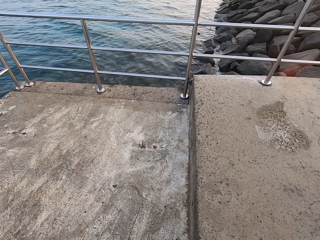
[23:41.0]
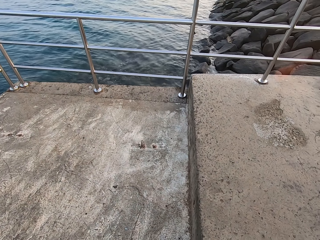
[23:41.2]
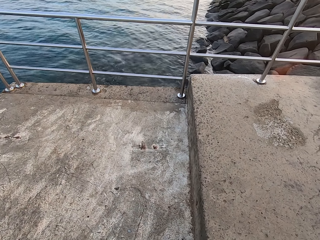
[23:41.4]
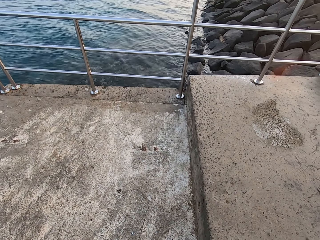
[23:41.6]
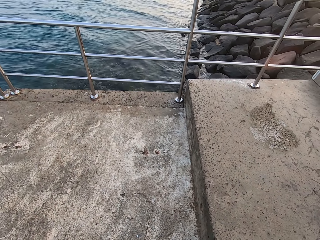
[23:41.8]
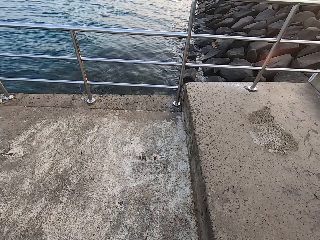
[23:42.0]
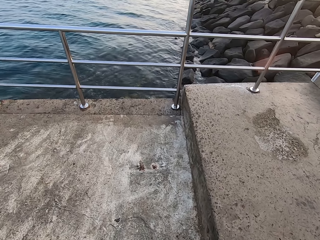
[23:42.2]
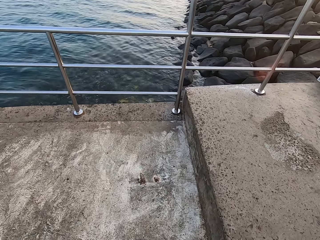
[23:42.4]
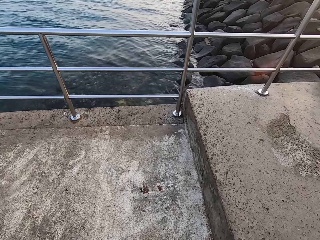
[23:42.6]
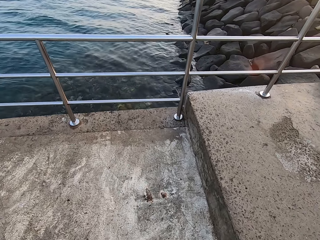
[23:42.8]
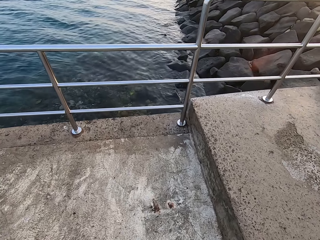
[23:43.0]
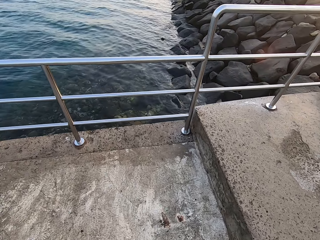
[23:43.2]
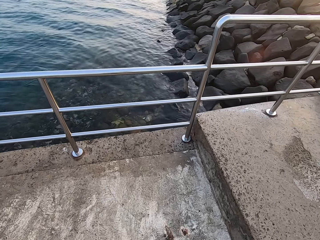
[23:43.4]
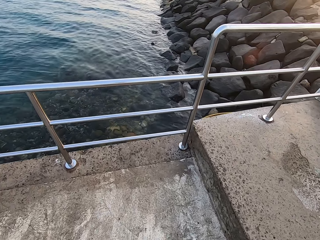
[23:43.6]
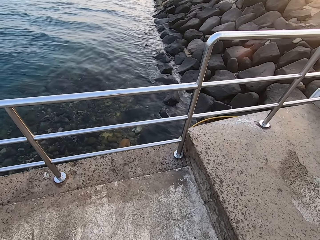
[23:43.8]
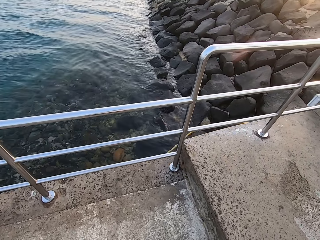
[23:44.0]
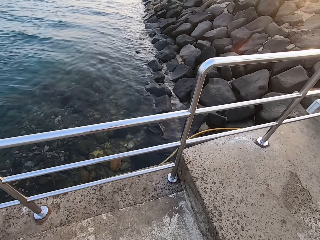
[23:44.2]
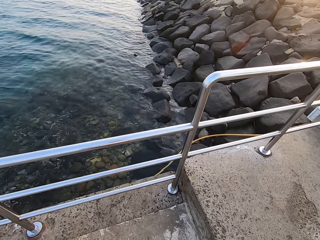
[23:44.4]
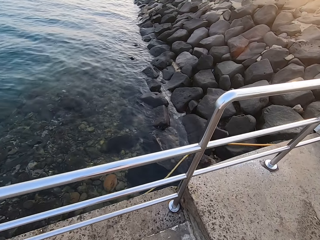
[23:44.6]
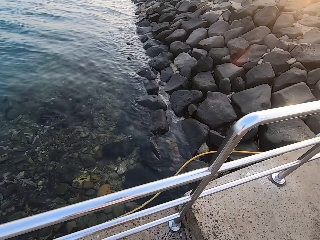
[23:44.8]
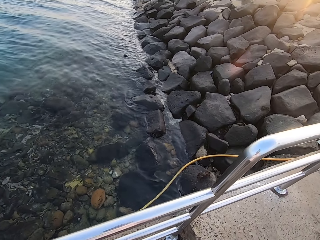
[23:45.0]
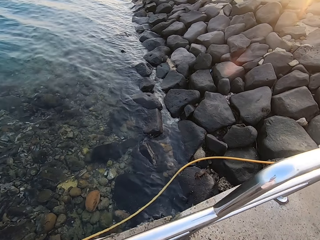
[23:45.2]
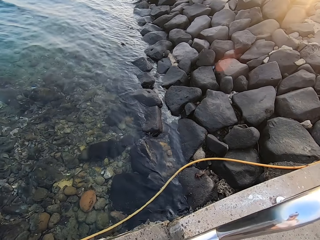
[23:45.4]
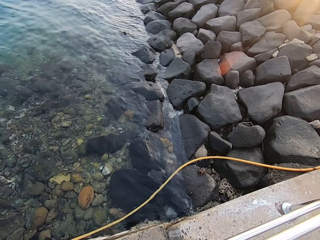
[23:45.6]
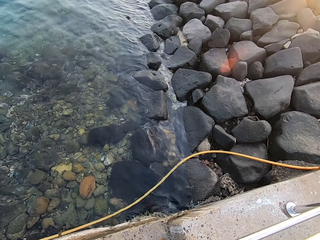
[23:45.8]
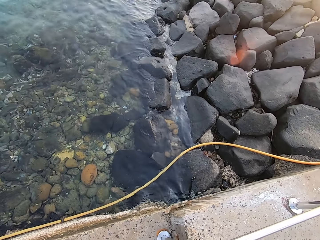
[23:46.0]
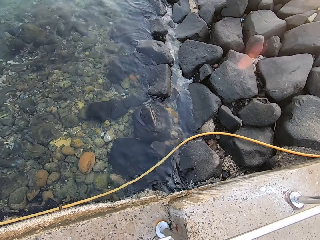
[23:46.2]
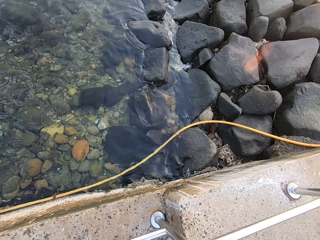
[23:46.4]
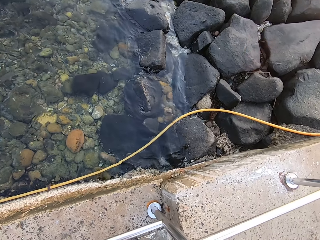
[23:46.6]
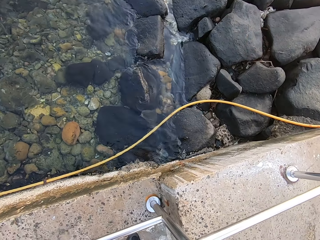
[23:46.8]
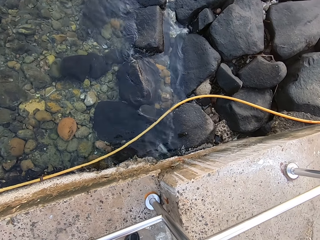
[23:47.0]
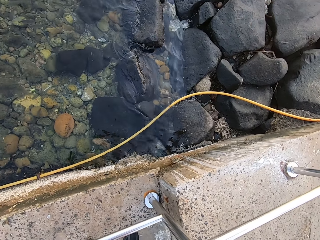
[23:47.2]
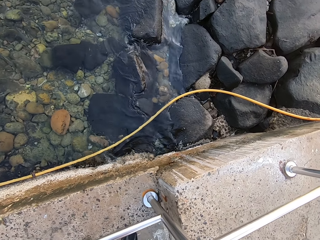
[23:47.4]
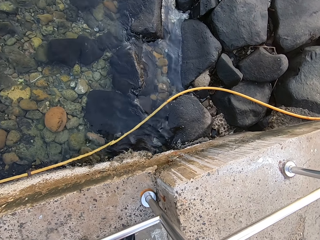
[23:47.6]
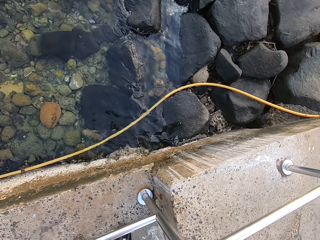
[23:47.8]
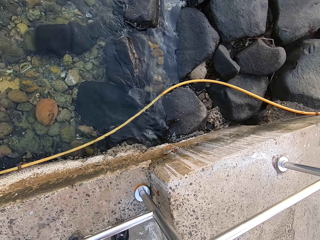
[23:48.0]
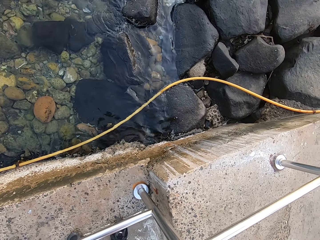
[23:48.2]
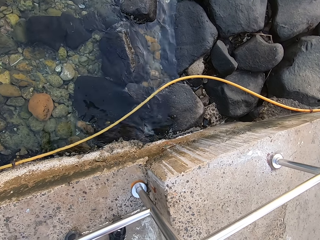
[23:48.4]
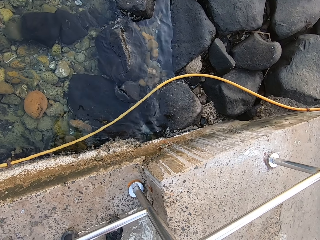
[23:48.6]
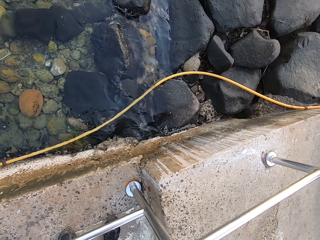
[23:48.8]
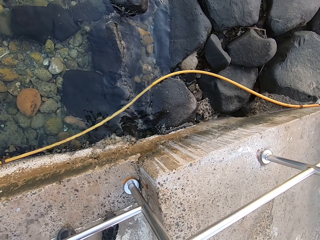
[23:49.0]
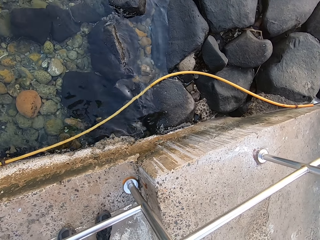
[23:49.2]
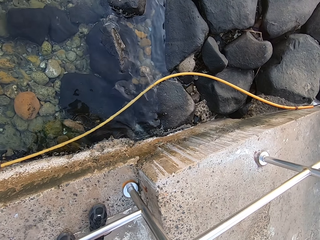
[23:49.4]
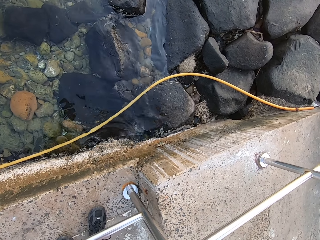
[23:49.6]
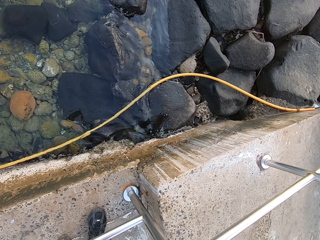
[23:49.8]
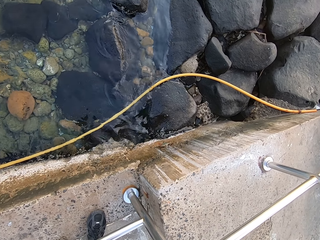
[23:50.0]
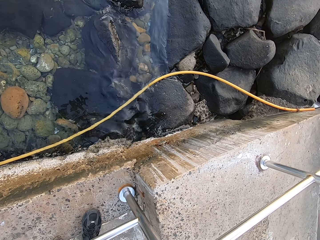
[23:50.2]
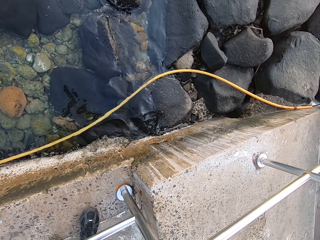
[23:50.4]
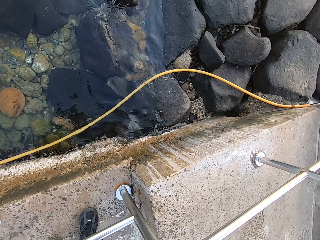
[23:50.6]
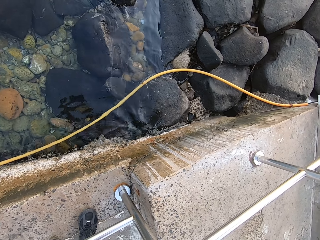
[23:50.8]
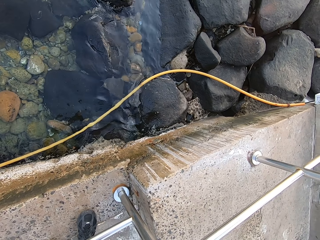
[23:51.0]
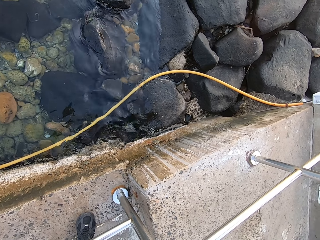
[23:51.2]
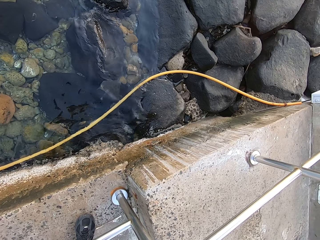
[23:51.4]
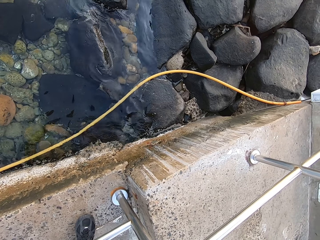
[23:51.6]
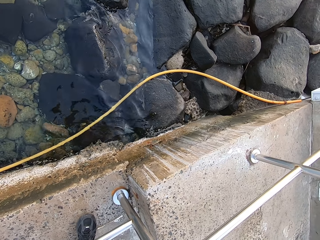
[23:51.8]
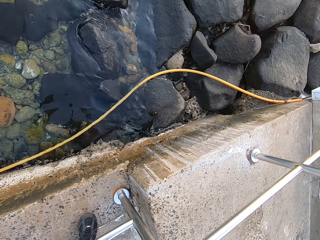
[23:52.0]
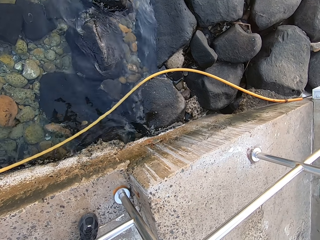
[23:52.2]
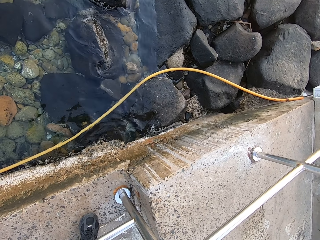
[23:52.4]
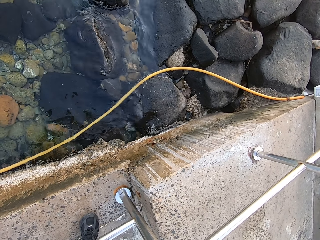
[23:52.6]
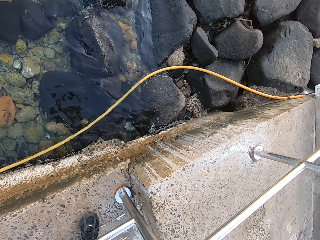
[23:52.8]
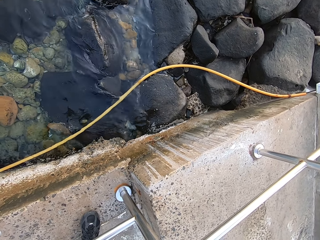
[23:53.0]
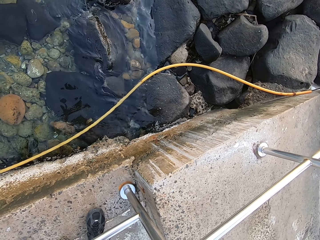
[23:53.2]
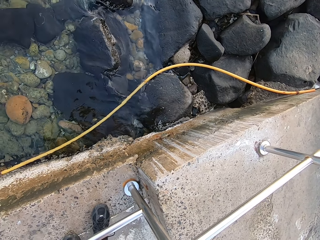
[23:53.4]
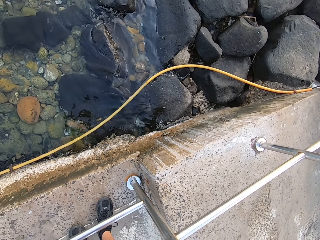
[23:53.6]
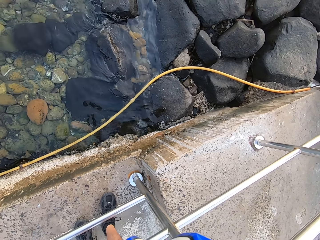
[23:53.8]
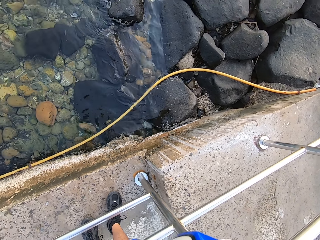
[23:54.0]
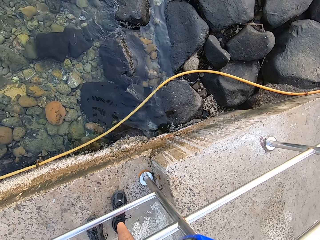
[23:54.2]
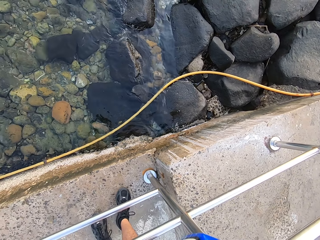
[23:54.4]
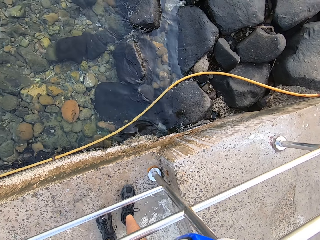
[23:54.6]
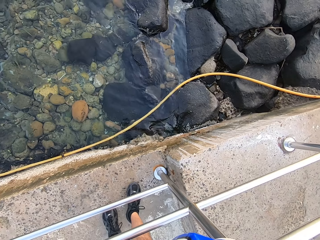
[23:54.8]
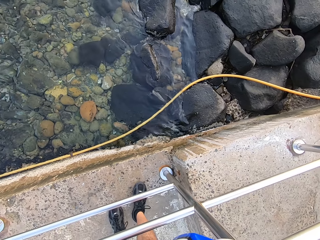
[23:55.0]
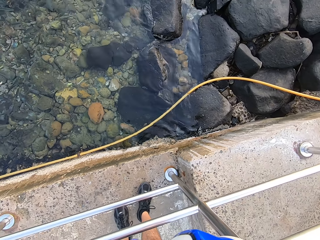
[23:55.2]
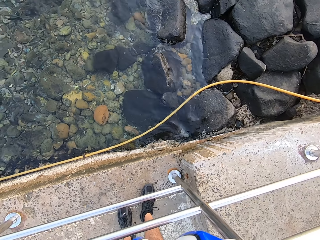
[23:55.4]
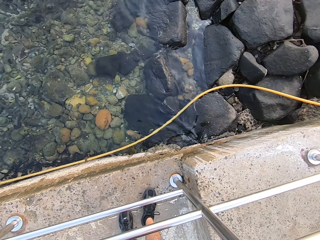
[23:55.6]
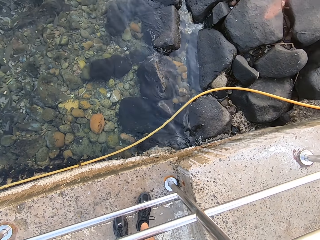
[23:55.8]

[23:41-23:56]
The camera wearer looks around. They stare at the water.

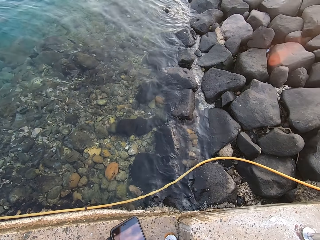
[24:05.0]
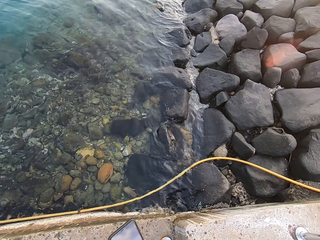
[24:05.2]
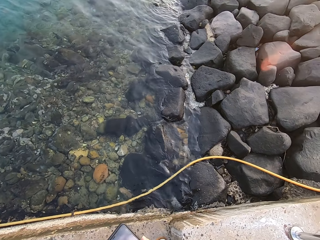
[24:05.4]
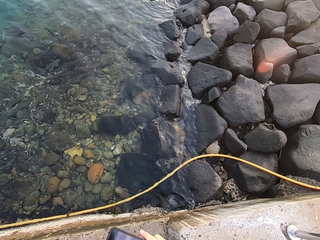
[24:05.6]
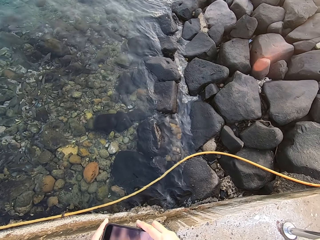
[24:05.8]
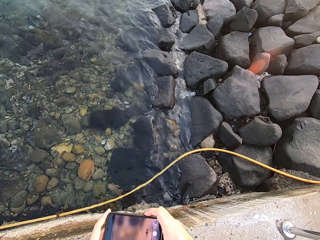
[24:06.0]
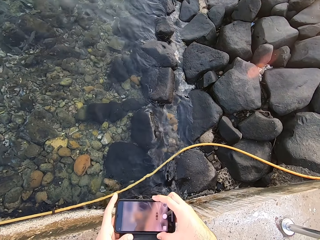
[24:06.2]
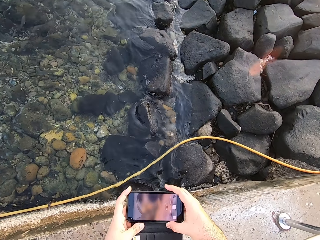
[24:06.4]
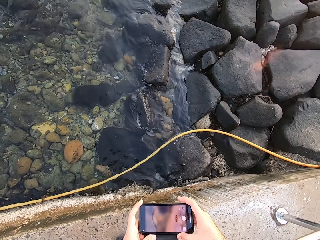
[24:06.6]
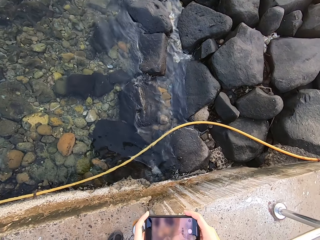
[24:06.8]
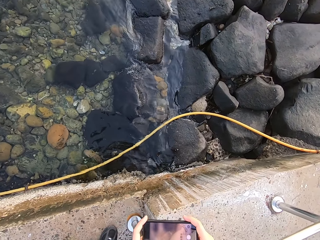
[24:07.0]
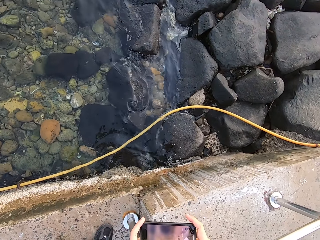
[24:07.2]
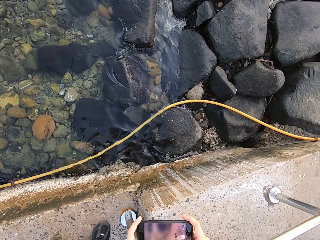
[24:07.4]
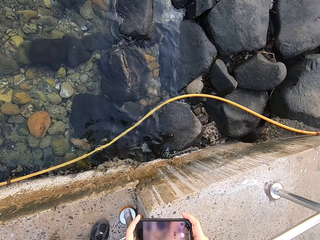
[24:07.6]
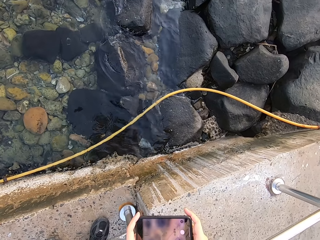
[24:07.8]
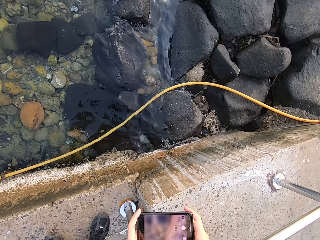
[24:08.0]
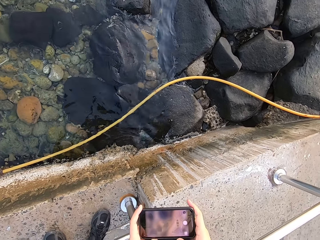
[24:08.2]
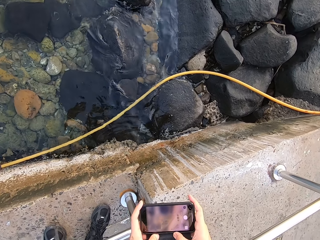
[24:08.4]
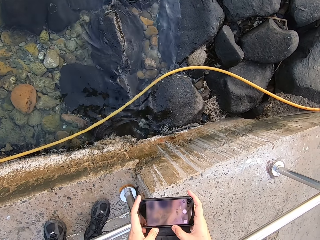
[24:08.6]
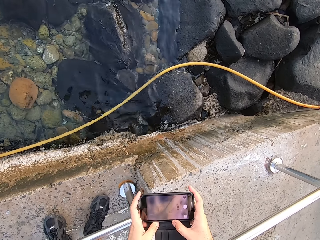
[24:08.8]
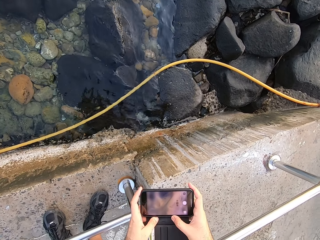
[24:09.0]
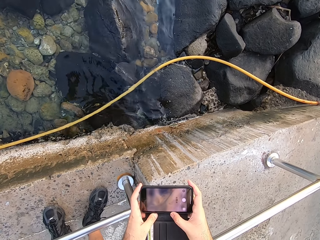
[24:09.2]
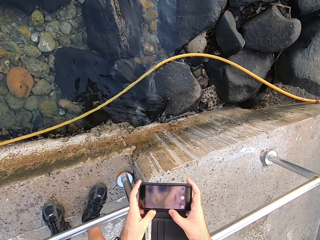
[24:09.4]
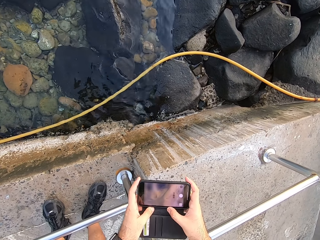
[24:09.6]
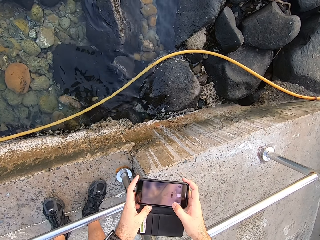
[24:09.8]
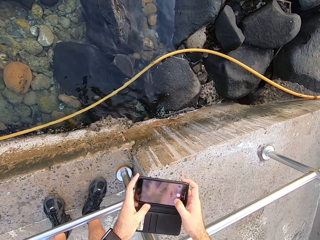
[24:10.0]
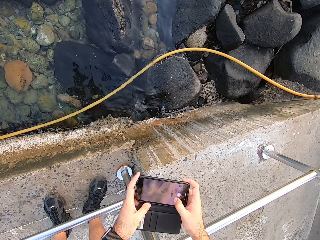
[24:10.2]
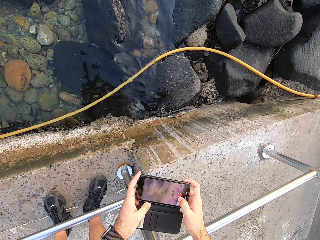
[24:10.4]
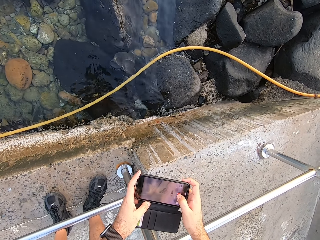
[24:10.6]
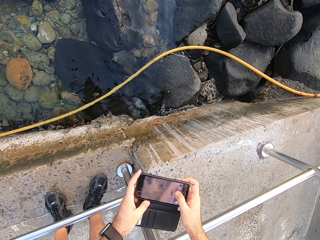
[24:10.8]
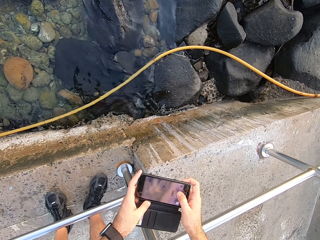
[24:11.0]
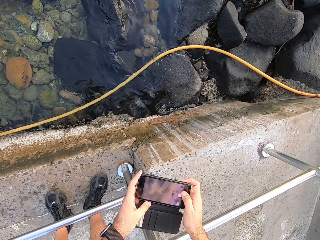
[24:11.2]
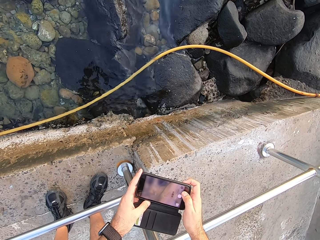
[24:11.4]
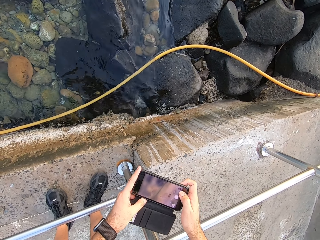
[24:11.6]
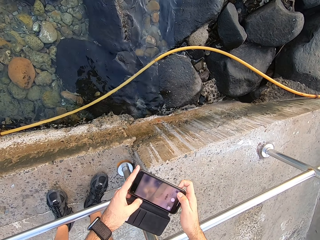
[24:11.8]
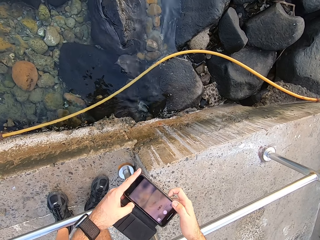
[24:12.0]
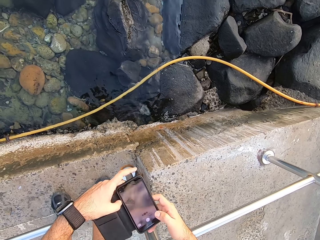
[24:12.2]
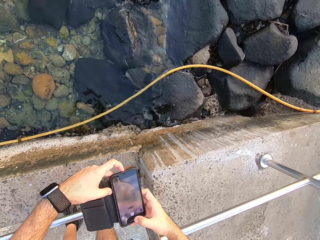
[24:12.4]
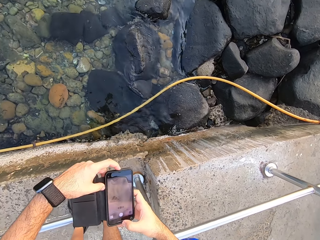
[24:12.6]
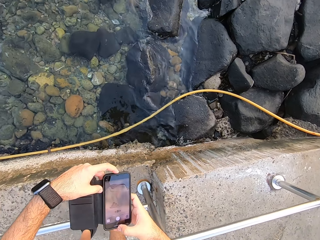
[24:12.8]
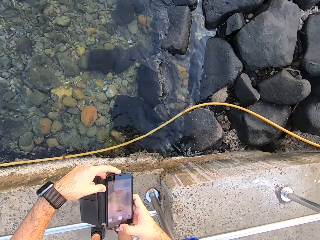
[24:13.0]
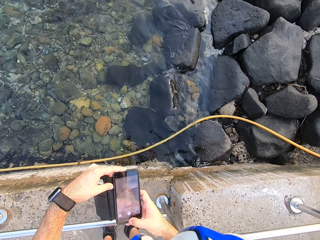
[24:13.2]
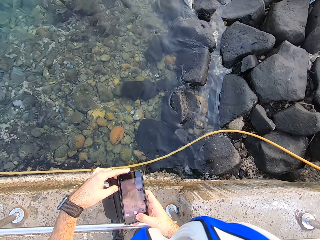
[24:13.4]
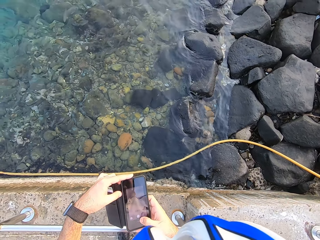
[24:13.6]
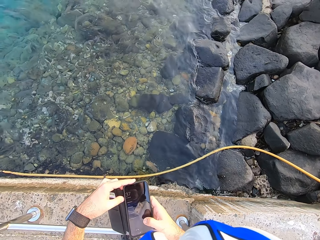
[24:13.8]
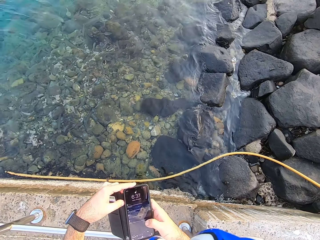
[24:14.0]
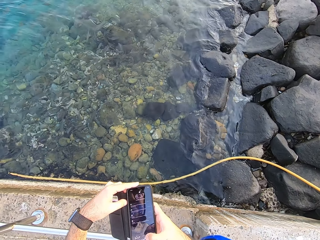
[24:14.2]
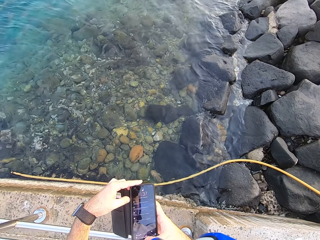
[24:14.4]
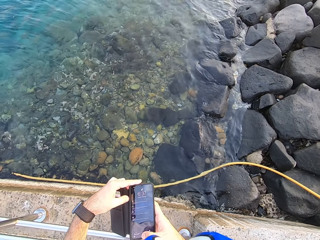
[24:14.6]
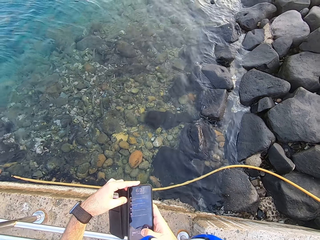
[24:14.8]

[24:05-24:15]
The camera wearer uses his phone. He takes a video with the phone. He turns his phone.
